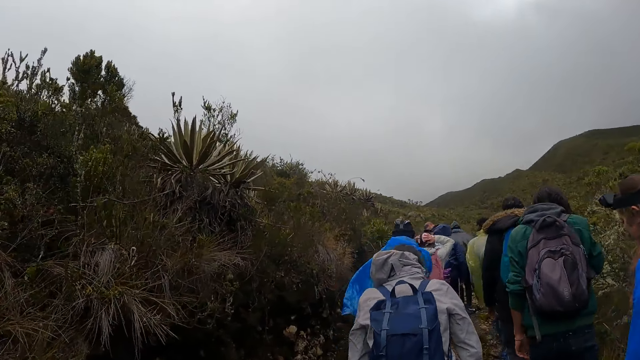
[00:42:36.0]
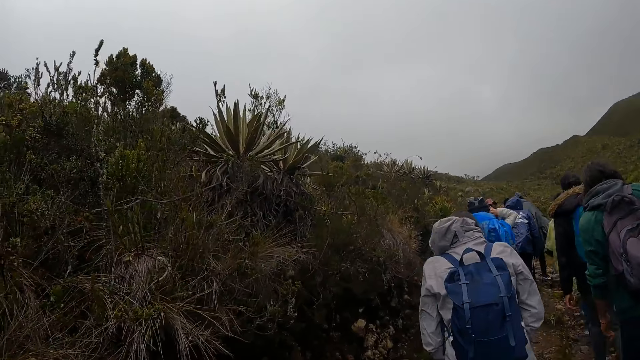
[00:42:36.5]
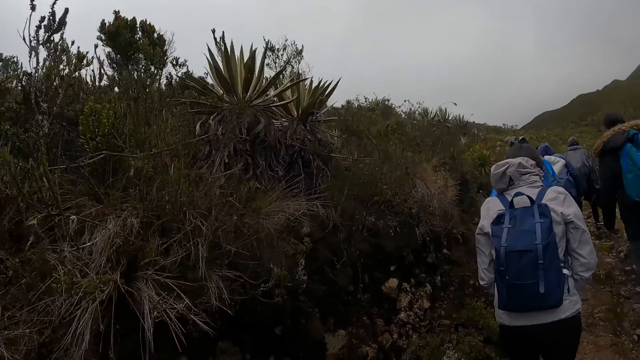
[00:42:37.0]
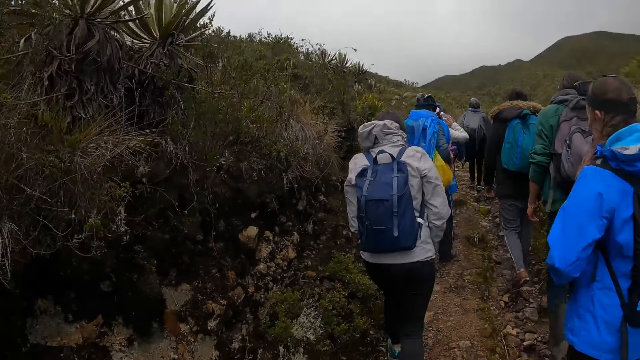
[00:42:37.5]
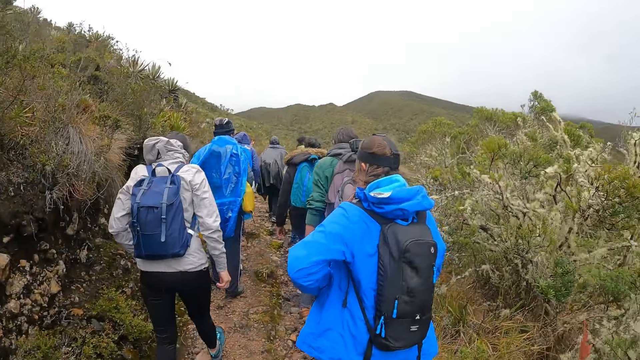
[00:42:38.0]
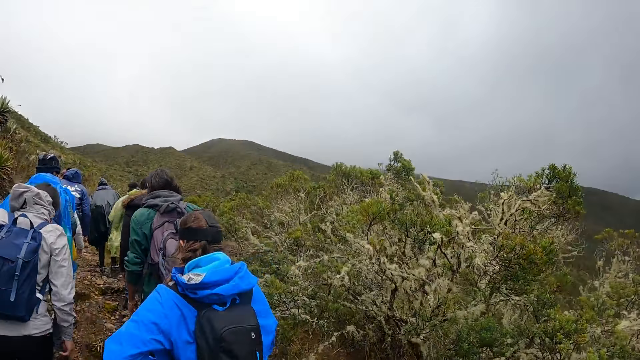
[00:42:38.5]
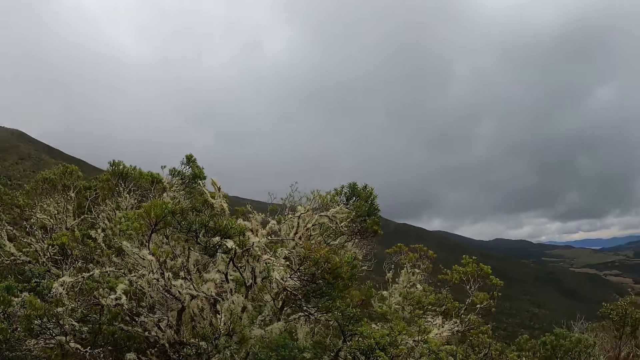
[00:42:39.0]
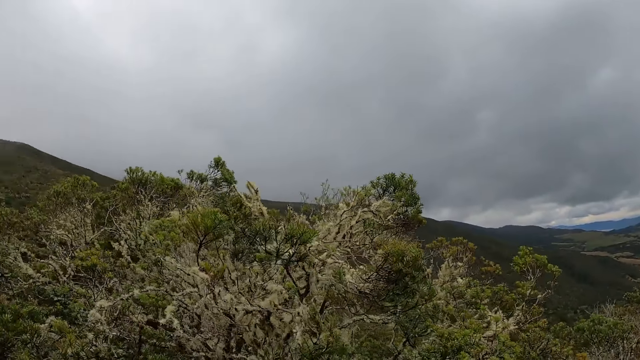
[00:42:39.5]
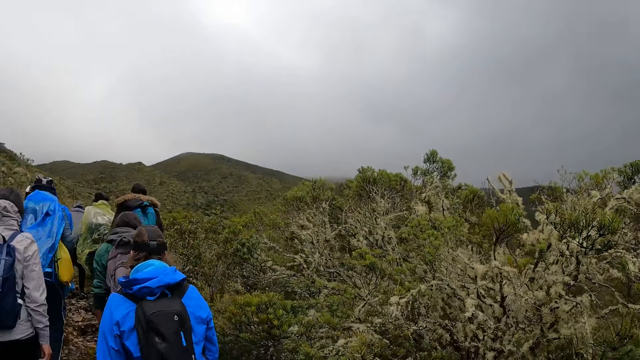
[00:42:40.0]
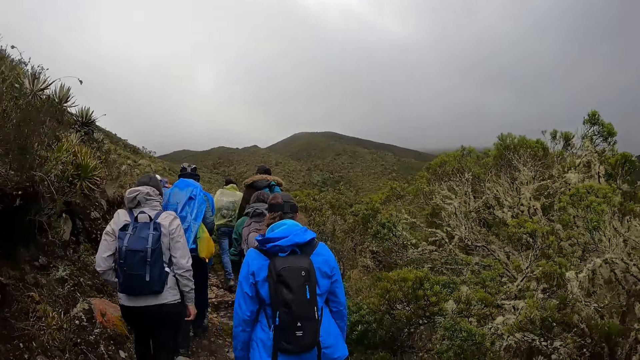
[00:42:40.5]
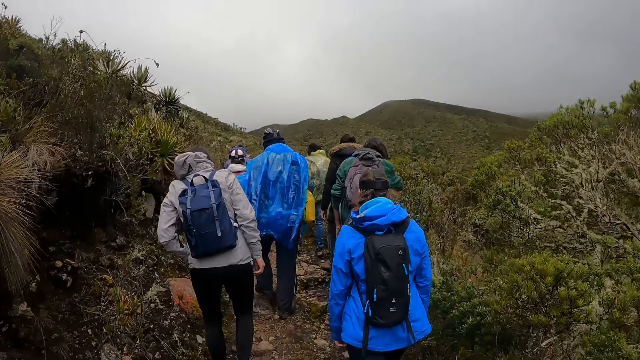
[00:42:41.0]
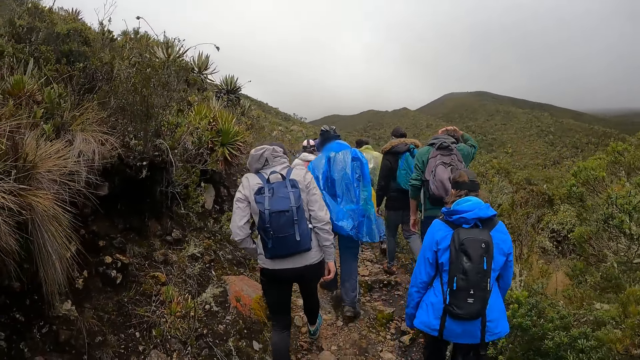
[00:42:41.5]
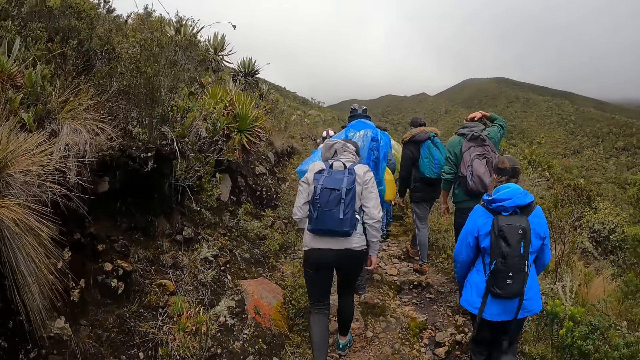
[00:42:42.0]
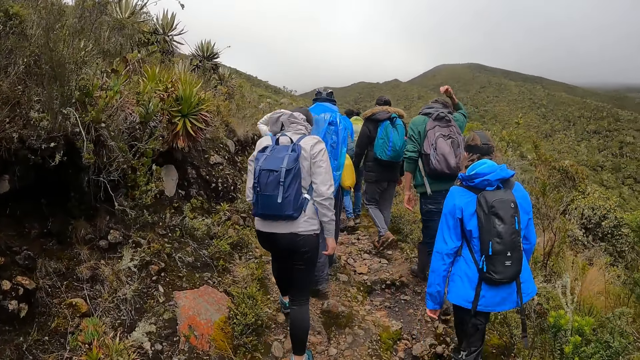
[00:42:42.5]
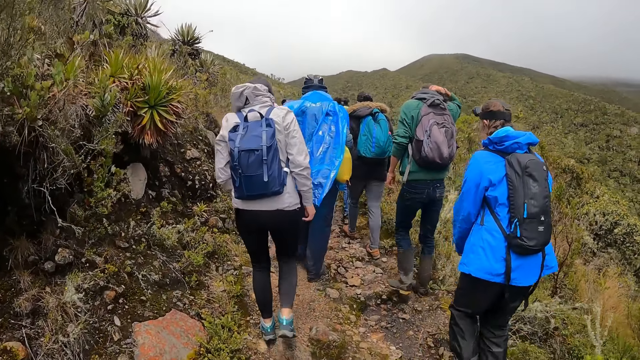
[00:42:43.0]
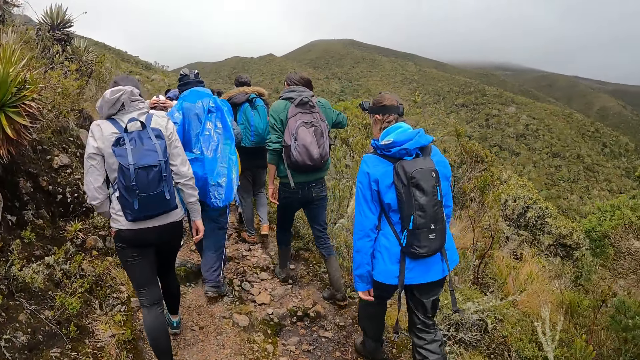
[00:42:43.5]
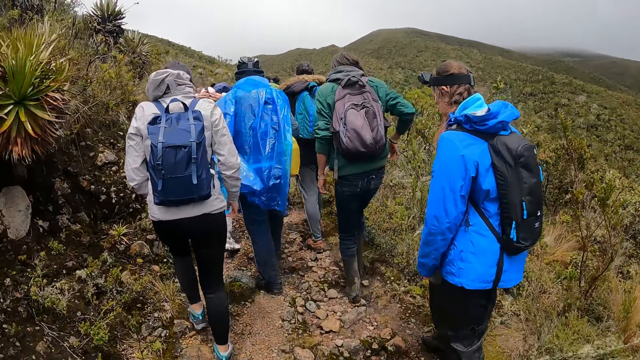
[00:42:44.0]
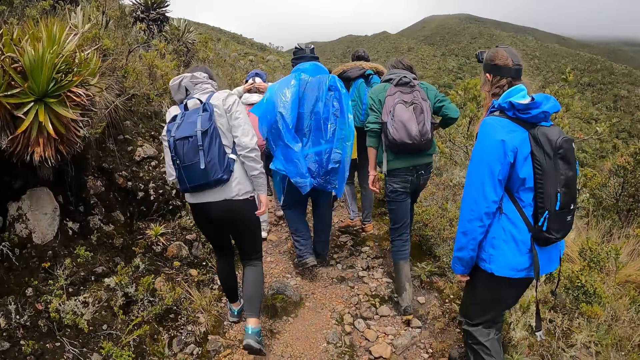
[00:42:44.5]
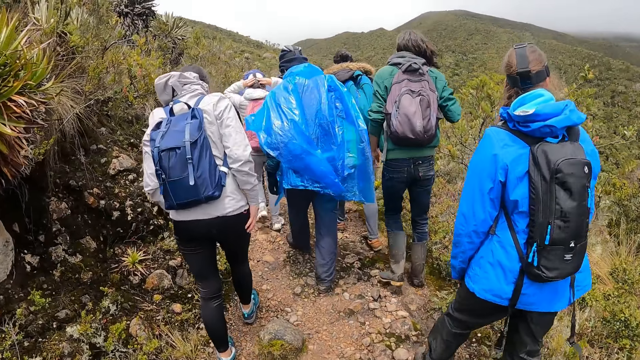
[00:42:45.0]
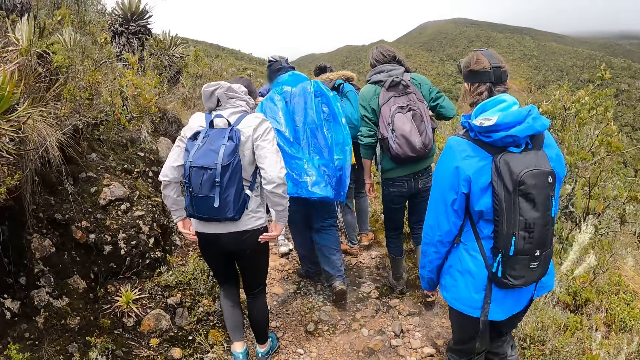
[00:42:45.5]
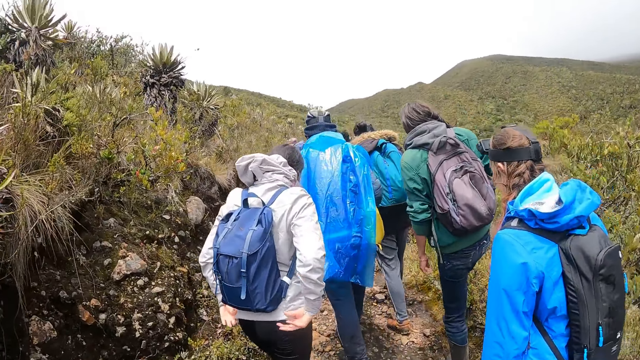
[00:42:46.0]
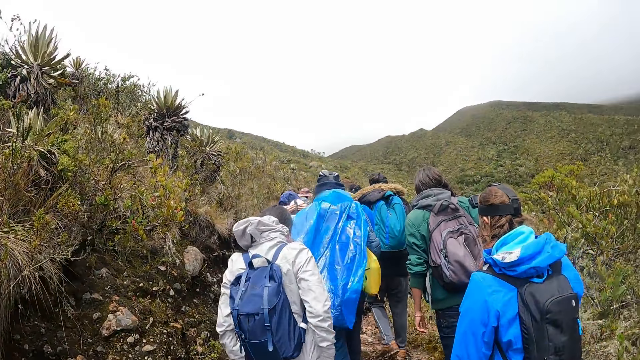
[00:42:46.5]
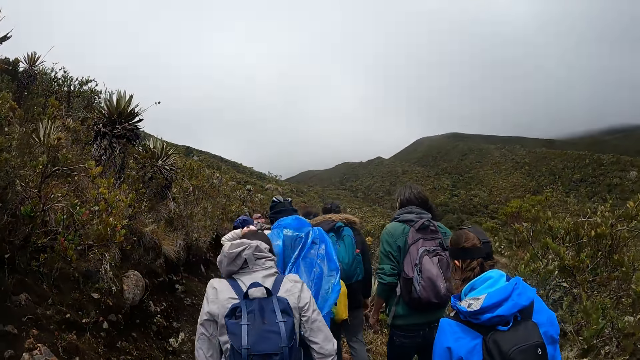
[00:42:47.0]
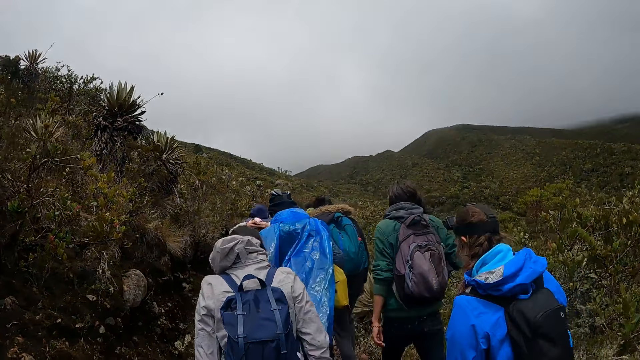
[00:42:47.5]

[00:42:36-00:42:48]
The camera wearer looks around the mountain. They walk around the mountain.

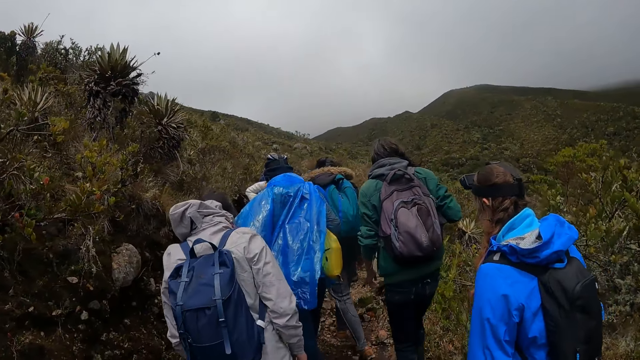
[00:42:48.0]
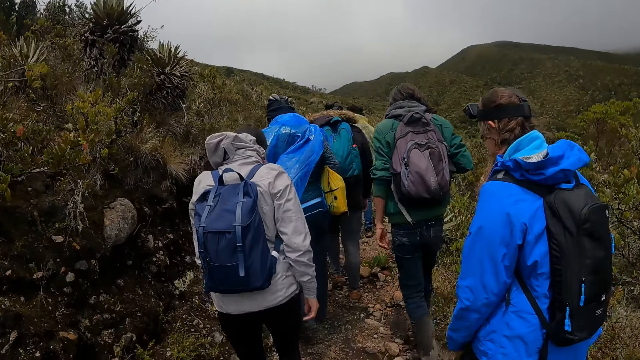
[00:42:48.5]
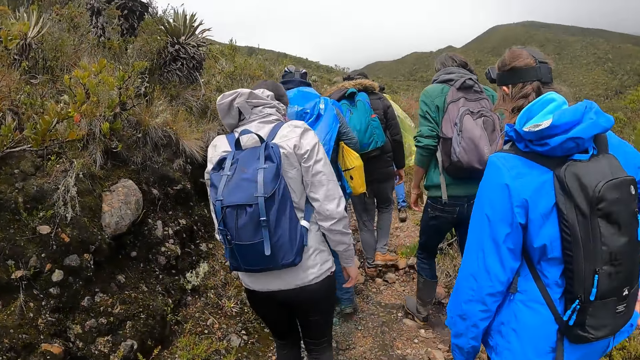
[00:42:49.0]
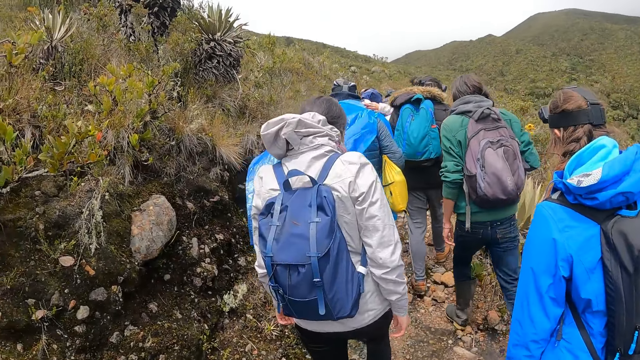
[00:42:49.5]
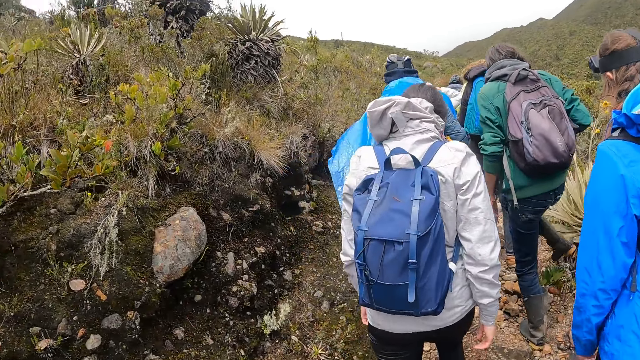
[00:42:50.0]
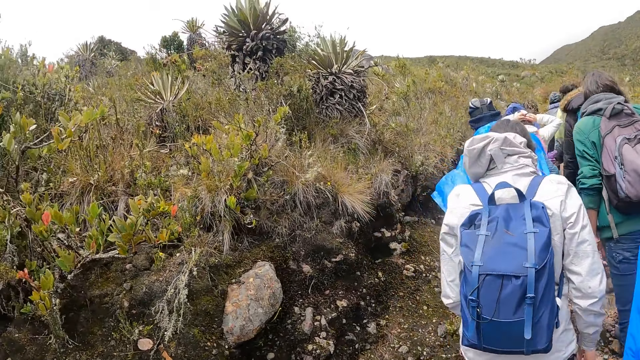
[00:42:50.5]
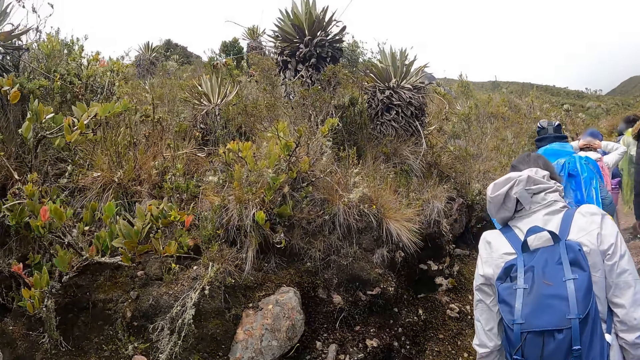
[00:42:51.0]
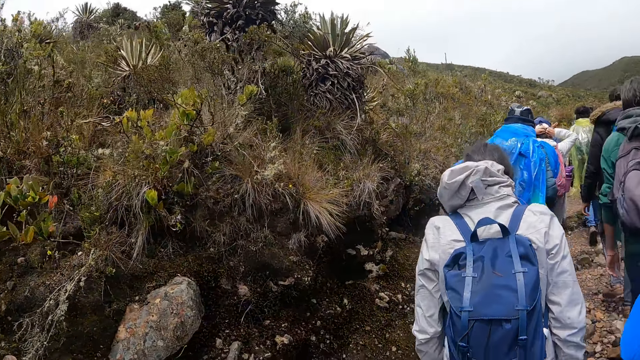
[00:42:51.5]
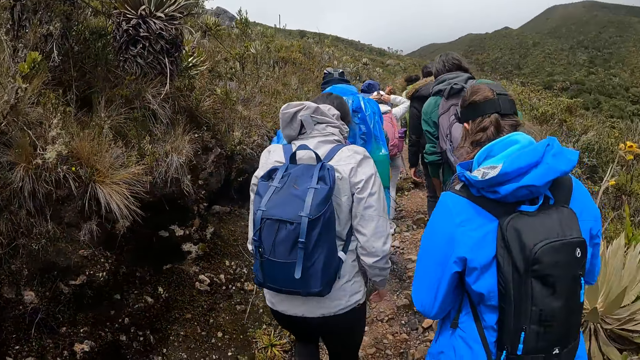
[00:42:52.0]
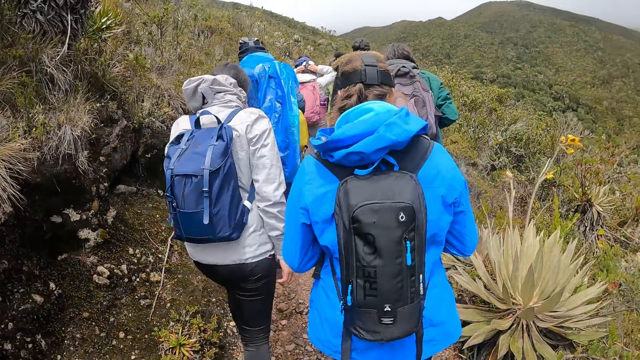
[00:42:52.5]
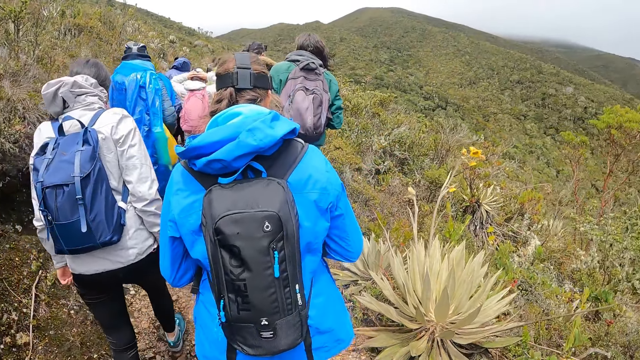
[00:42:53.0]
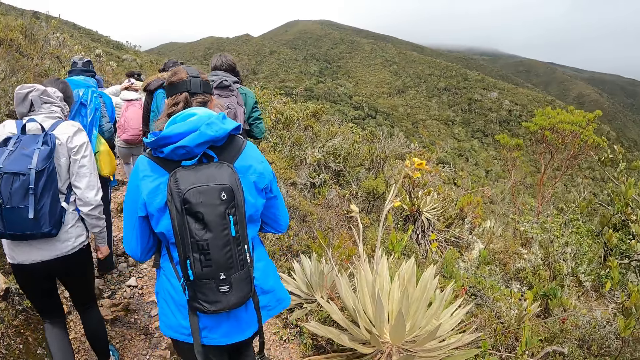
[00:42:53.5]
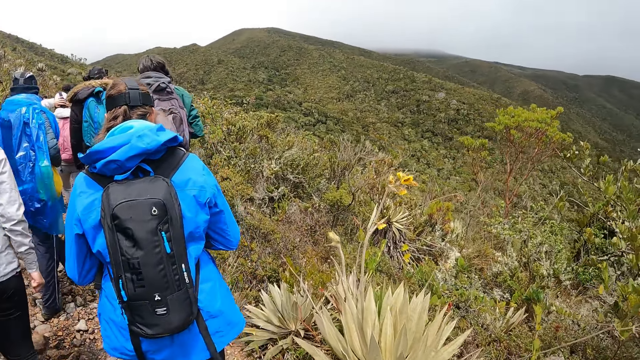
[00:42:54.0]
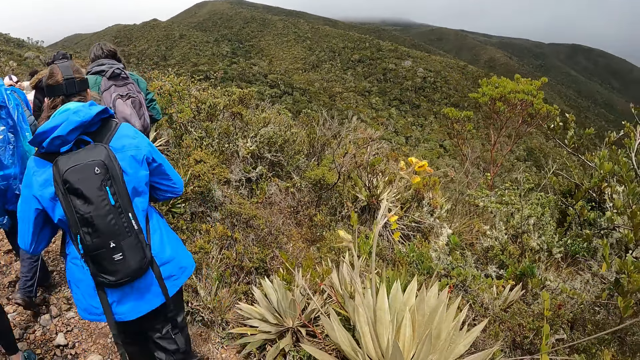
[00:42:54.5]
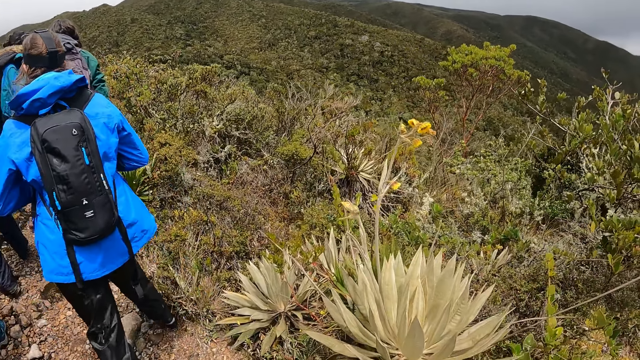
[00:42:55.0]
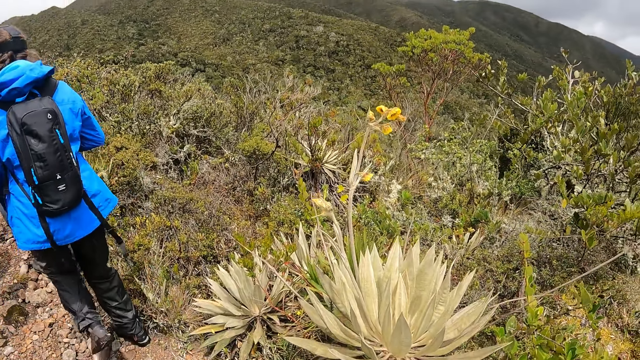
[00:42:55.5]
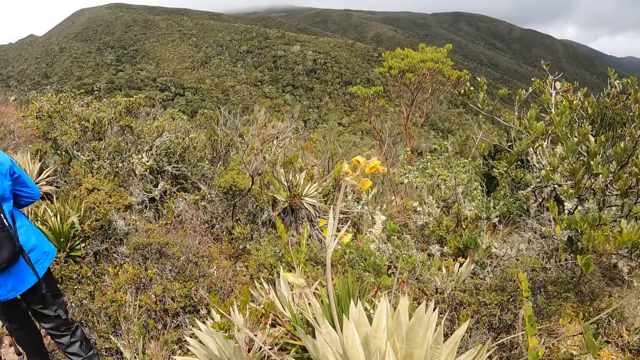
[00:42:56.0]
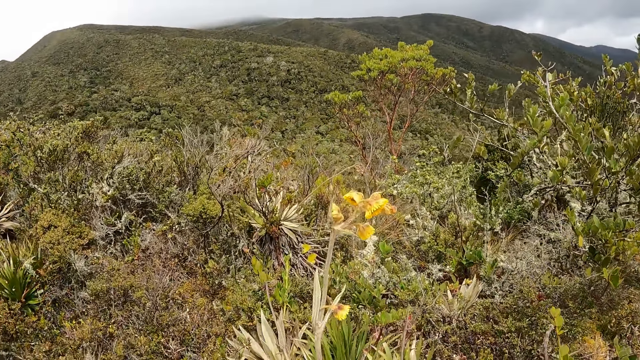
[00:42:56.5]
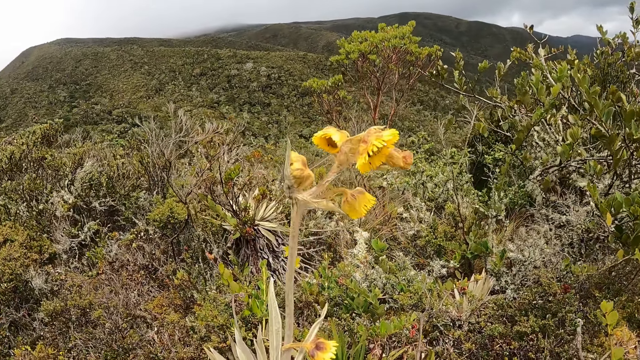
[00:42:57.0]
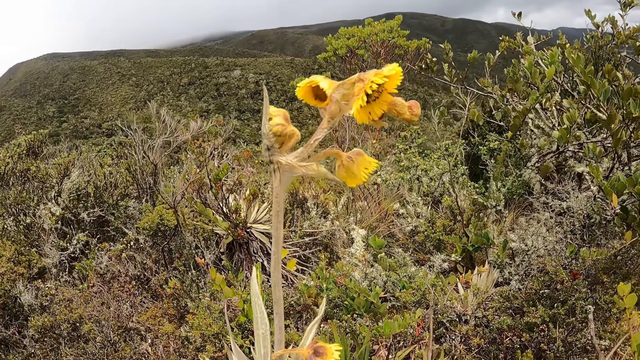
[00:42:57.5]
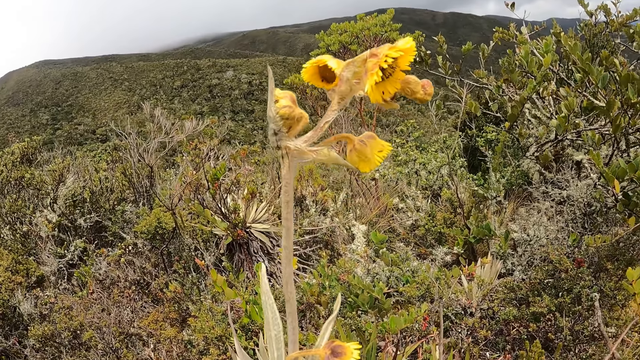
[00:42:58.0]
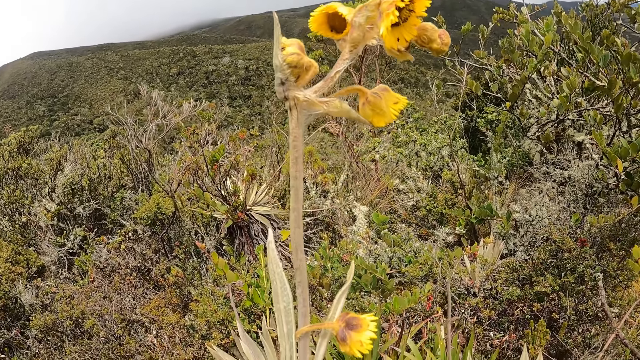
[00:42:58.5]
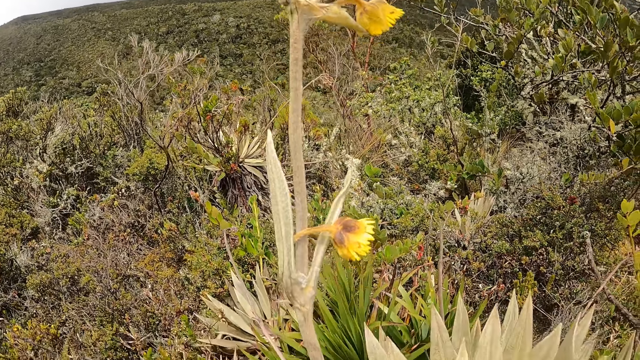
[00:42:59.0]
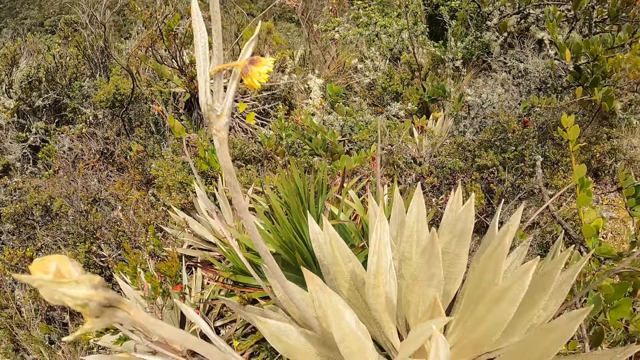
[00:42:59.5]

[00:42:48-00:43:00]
The camera wearer looks at a flower. They look around the mountain.
